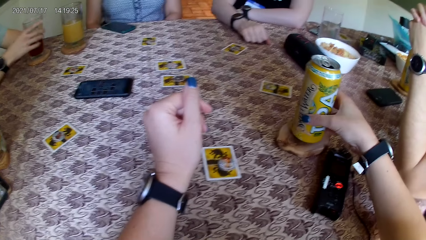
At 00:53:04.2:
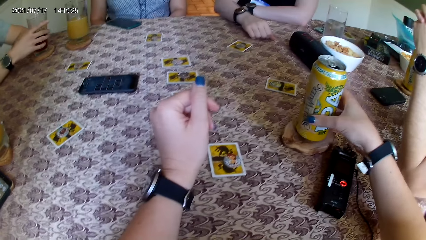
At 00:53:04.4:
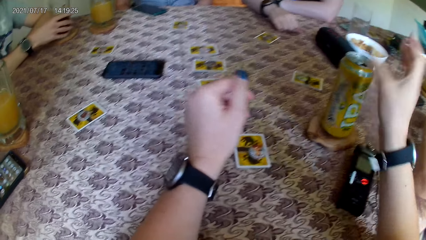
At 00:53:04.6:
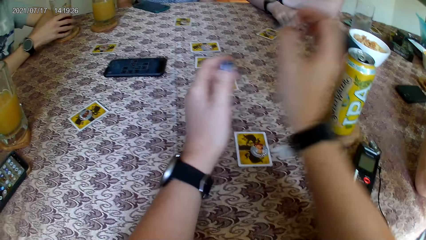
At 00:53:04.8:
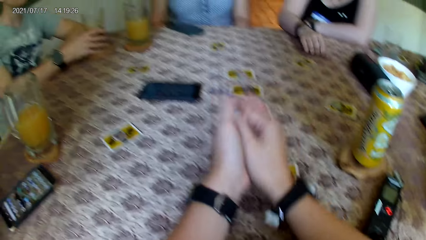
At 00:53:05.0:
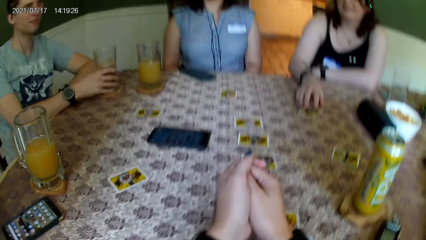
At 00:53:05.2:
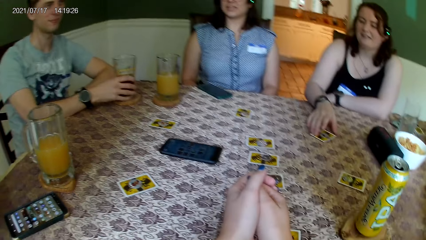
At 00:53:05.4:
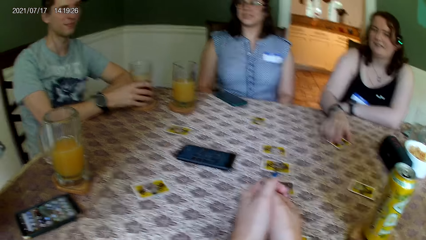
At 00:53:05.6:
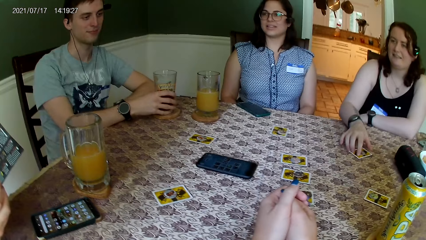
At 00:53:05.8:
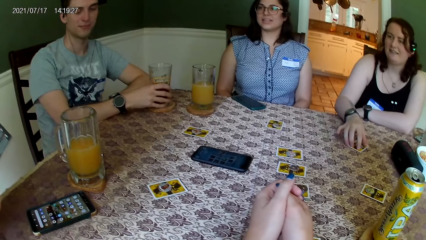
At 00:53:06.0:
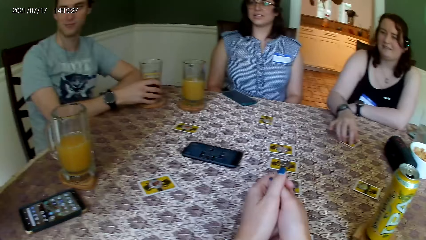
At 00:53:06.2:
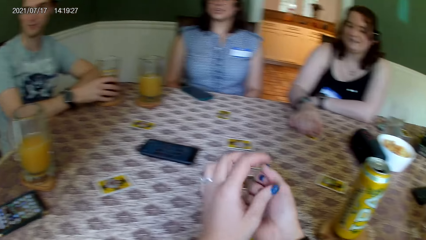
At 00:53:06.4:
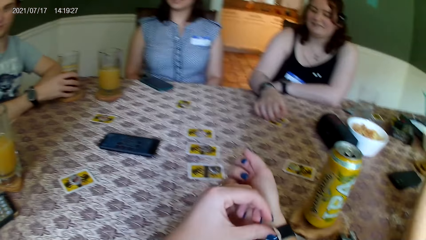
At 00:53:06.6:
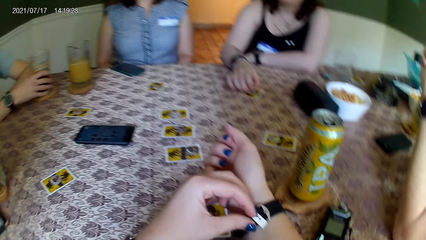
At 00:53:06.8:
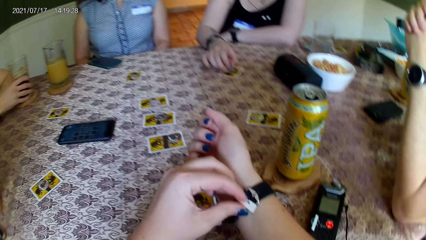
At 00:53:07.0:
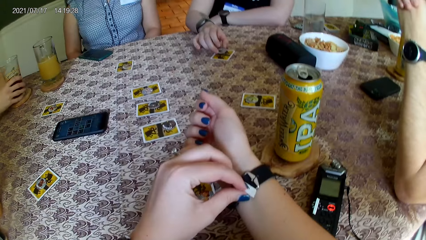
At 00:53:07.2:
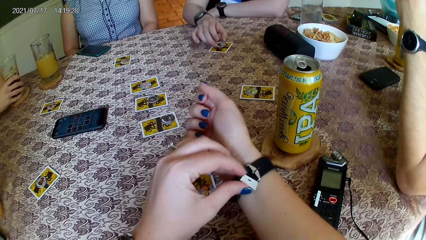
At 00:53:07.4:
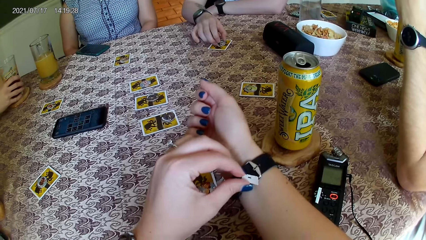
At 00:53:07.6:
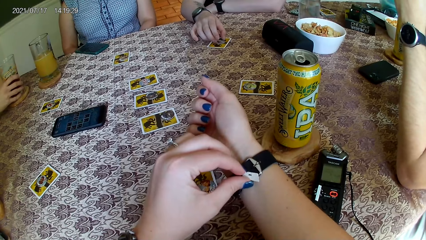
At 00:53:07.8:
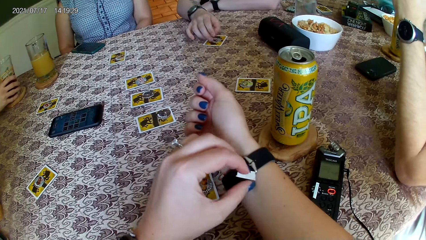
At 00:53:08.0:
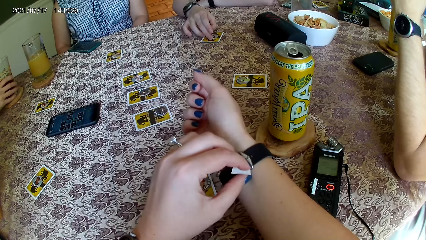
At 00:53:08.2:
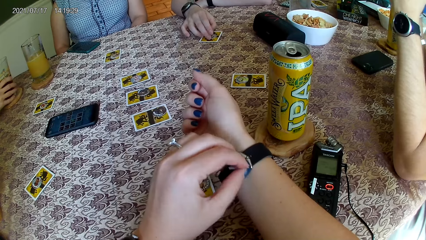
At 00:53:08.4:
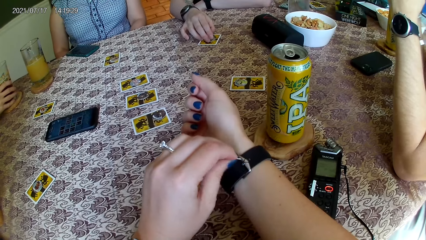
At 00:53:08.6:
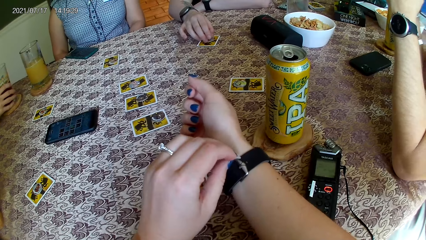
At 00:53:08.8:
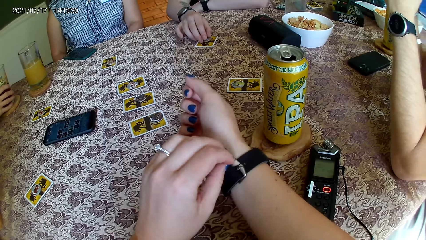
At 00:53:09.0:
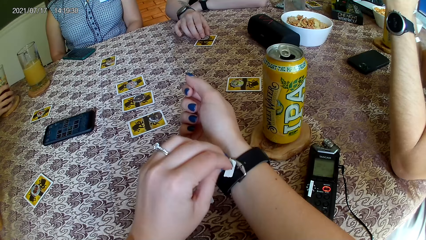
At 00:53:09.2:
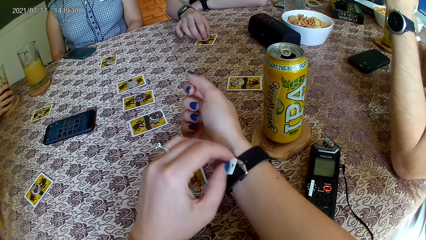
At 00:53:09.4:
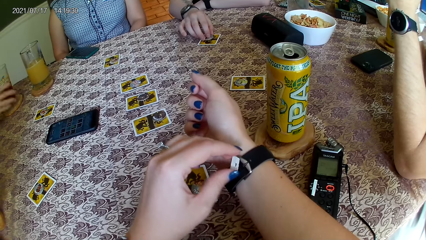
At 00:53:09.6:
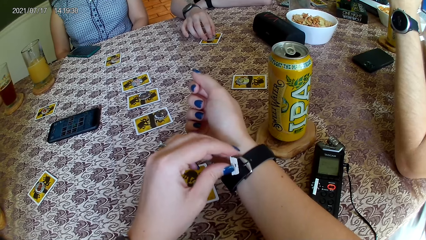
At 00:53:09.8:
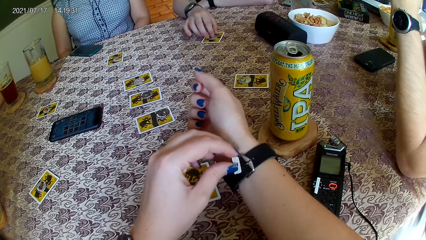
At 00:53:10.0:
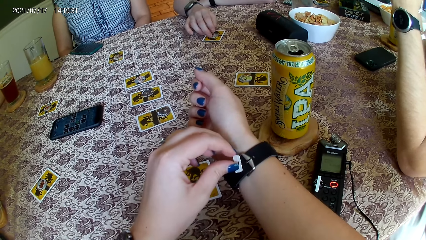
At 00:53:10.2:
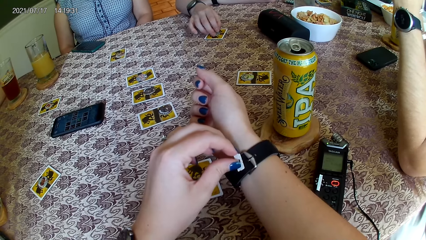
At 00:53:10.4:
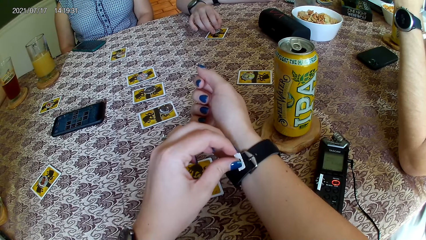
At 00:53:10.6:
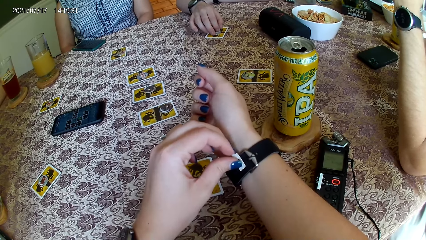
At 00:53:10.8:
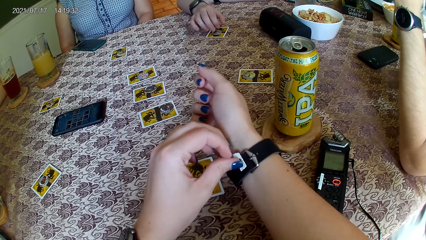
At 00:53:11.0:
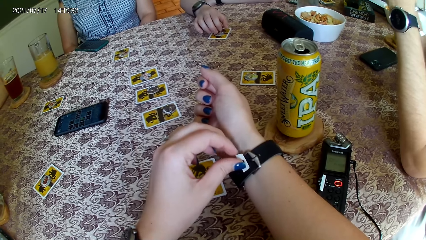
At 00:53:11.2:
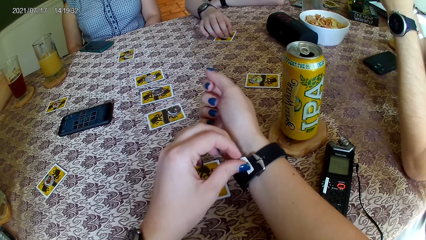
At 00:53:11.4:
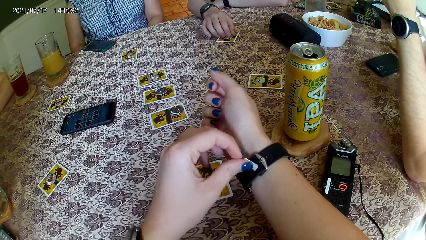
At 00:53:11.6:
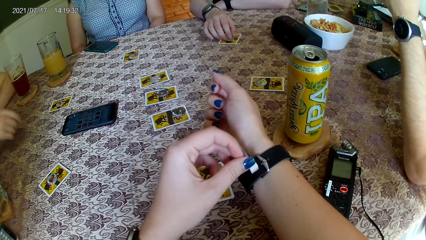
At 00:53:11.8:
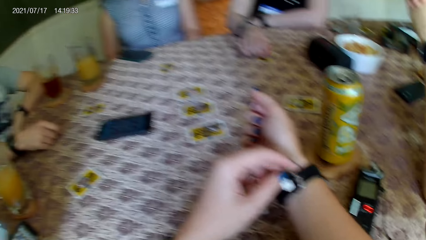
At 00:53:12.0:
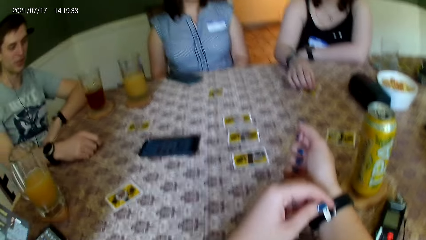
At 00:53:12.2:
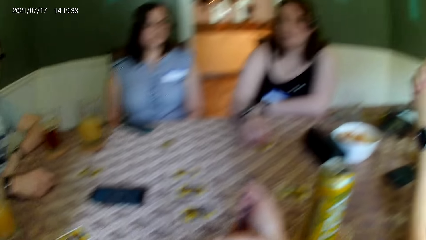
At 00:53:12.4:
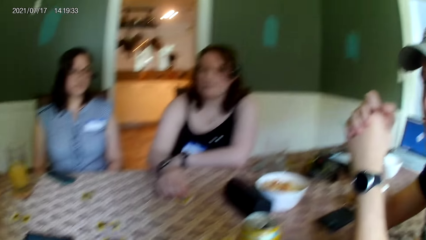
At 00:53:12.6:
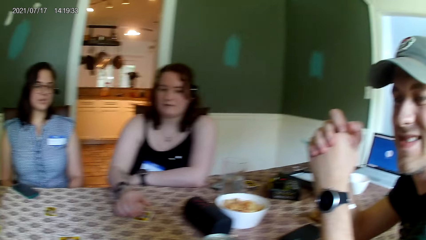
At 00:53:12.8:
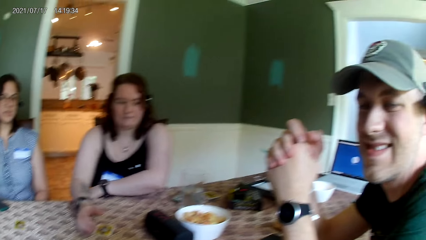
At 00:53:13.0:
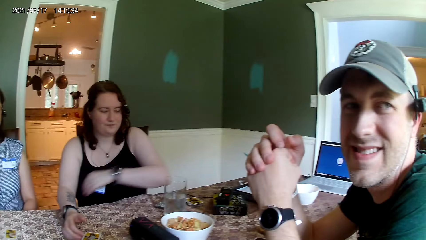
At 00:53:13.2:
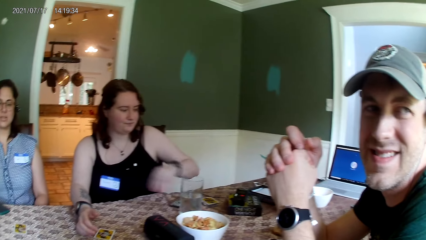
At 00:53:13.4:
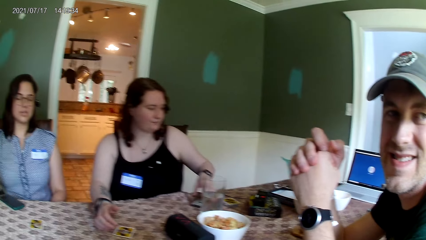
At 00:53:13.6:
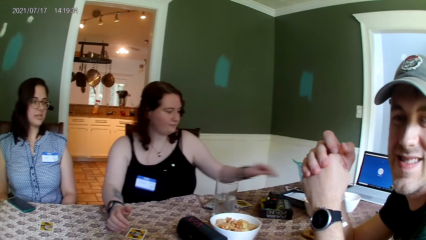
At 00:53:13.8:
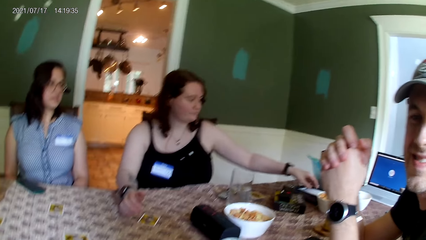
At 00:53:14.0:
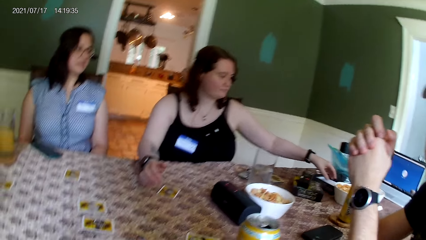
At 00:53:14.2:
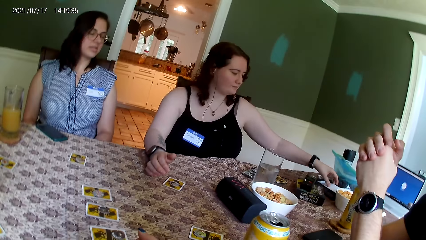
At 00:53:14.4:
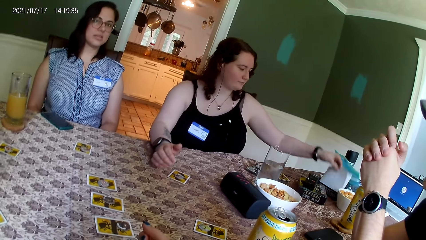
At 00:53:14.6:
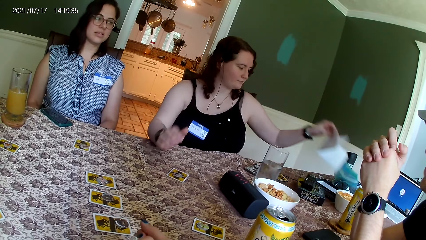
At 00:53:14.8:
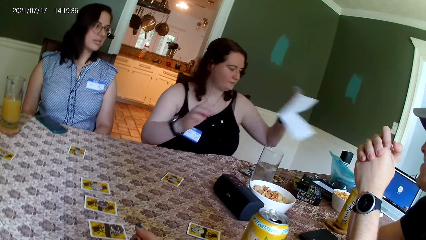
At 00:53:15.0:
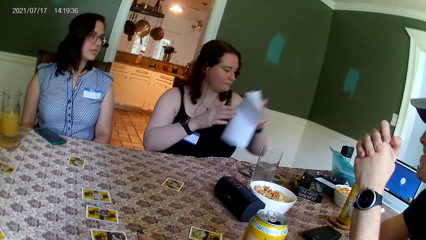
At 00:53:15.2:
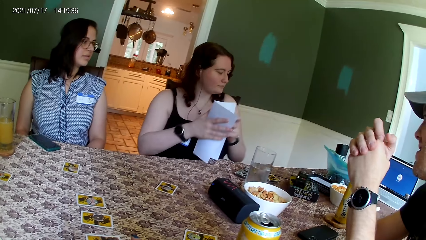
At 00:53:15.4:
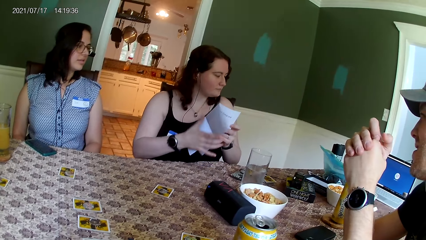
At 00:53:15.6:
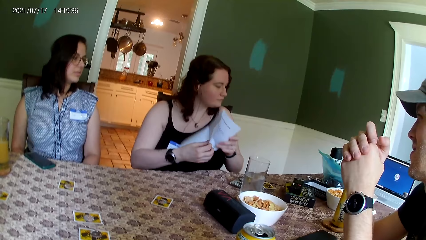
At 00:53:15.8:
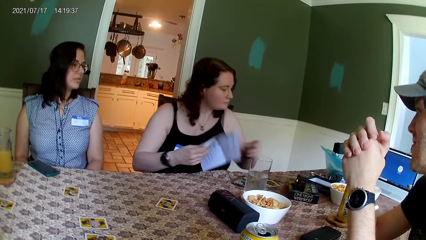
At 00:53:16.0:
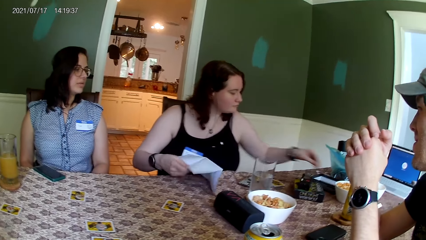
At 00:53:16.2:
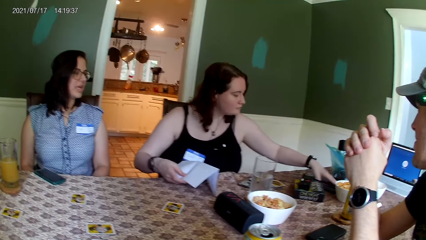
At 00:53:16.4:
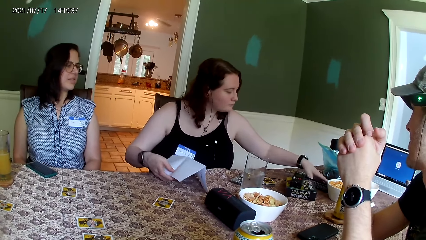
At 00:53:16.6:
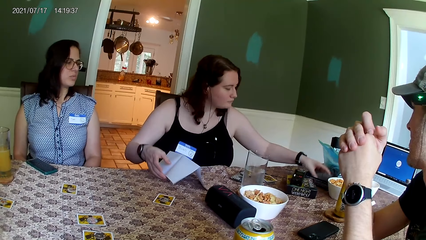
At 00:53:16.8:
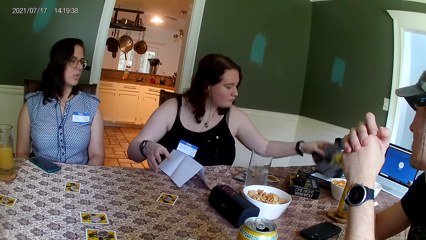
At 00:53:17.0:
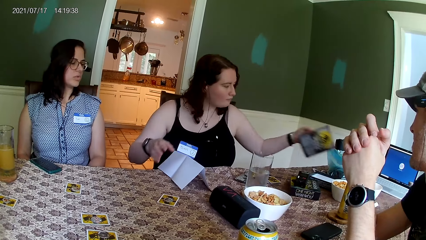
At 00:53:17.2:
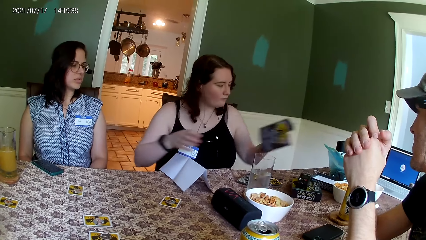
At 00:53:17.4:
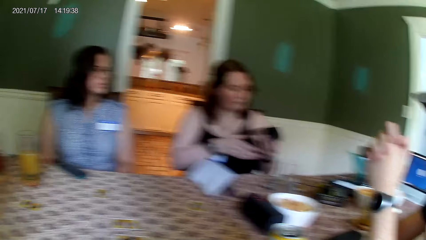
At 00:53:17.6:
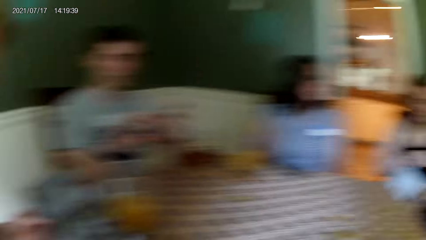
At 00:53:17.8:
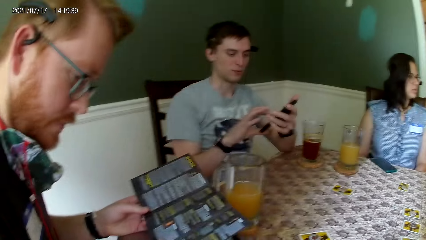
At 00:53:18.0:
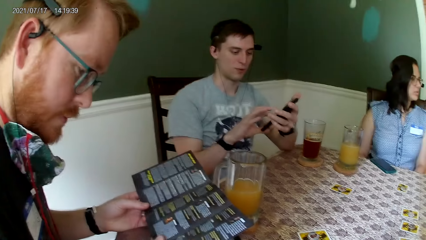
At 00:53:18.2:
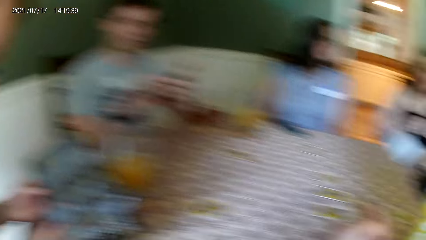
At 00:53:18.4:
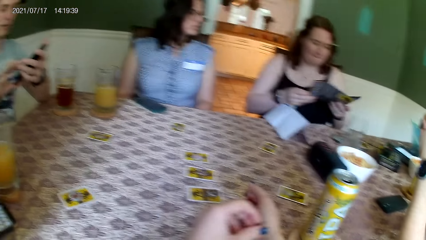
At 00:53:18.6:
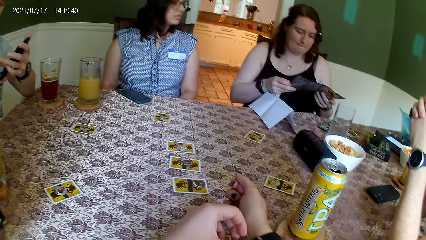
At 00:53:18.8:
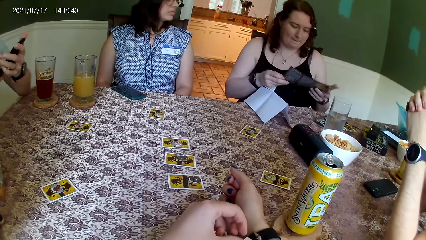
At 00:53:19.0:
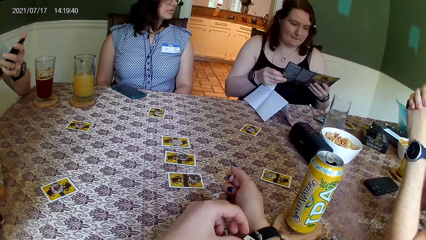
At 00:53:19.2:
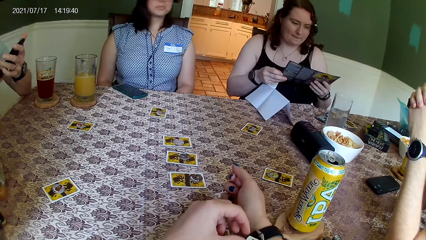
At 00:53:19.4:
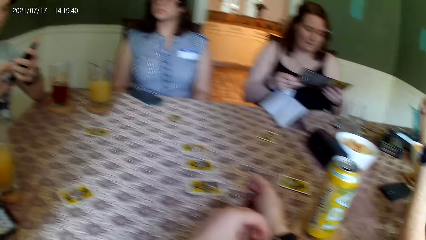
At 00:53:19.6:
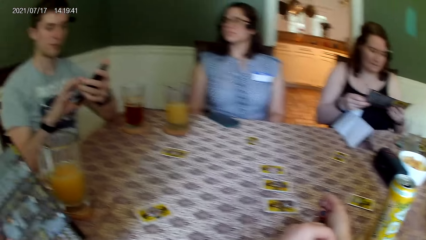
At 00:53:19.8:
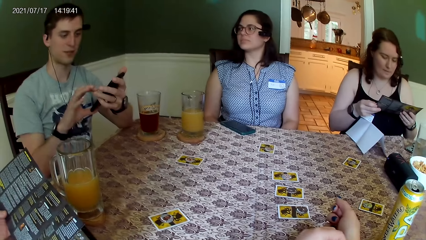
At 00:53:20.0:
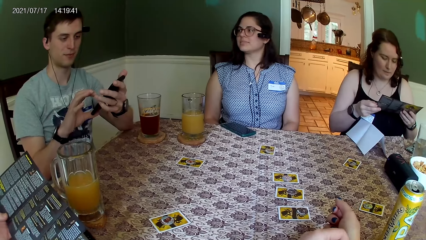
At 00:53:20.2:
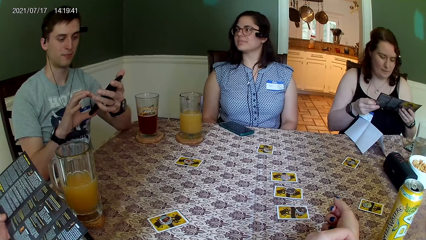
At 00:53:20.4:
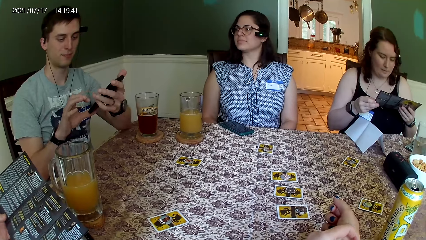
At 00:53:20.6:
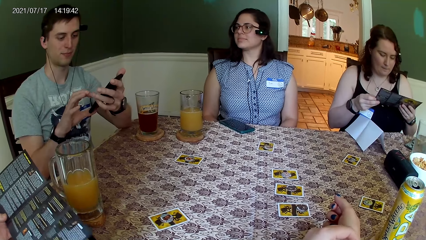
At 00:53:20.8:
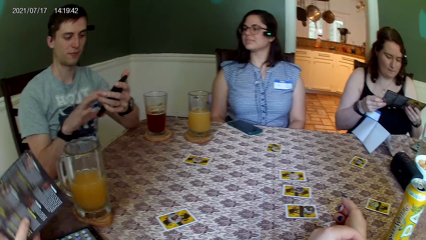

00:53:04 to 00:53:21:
The camera wearer places the yellow can in her right hand on a coaster on the table. She looks at the watch. She speaks to the group of people at the table. A woman picks up two leaflets from the table with her left hand. A man operates a phone with both hands. Another man peruses a leaflet in his hands. The woman holds one of the leaflets with both hands.
